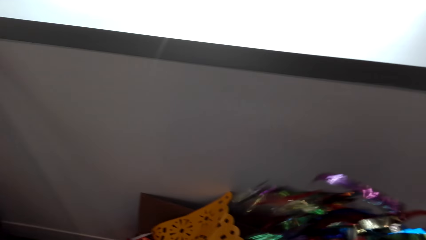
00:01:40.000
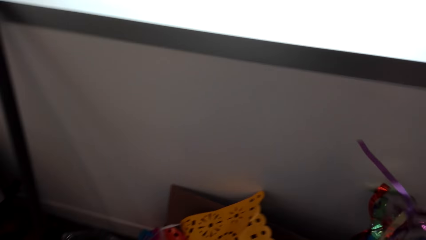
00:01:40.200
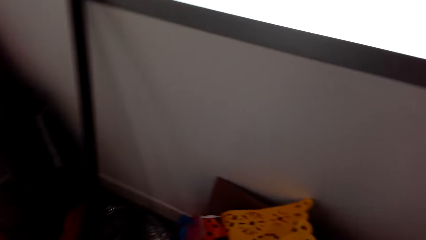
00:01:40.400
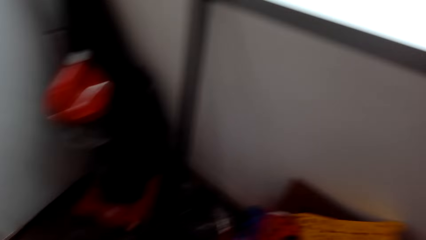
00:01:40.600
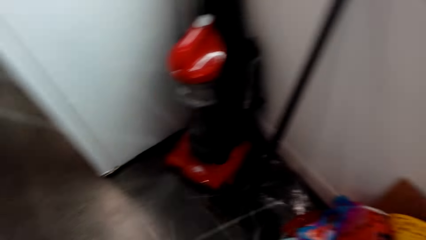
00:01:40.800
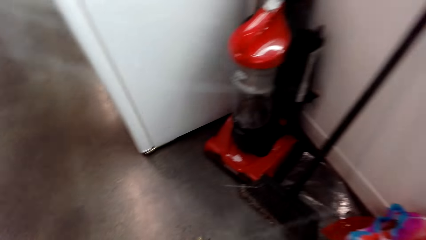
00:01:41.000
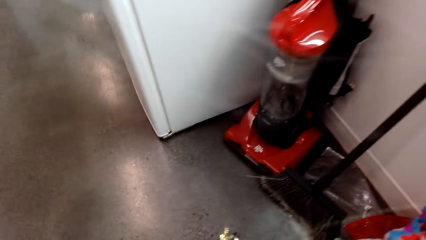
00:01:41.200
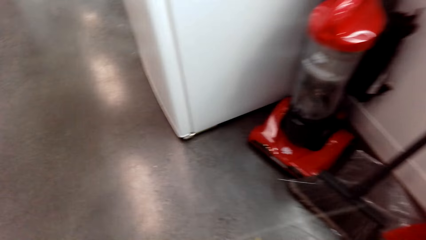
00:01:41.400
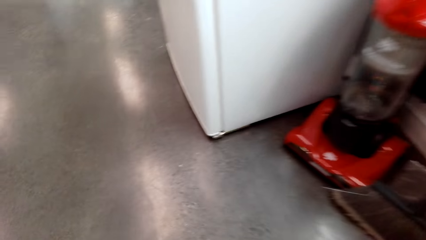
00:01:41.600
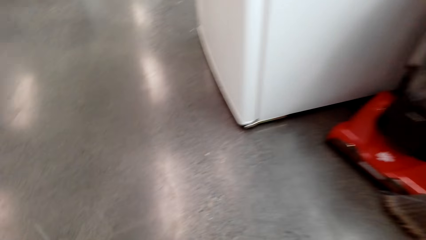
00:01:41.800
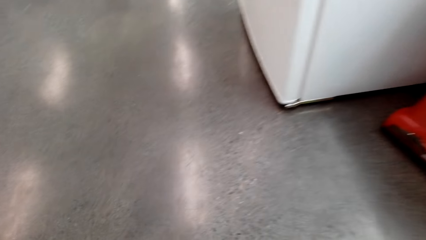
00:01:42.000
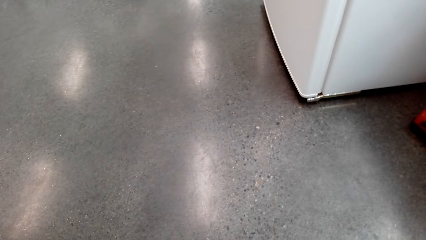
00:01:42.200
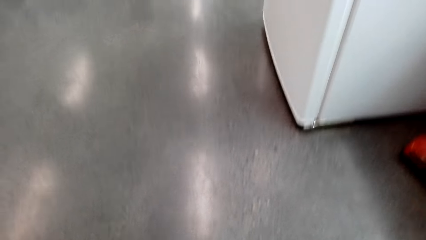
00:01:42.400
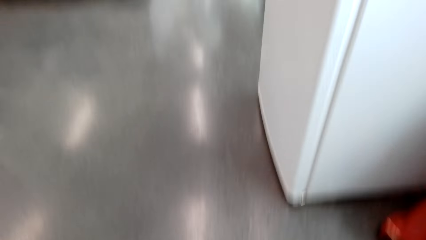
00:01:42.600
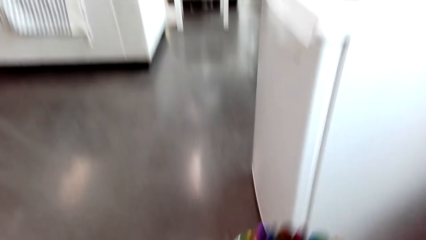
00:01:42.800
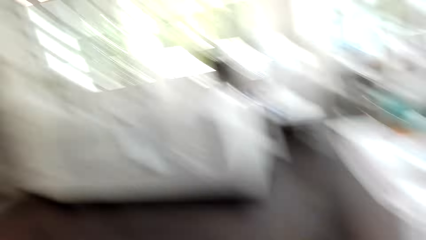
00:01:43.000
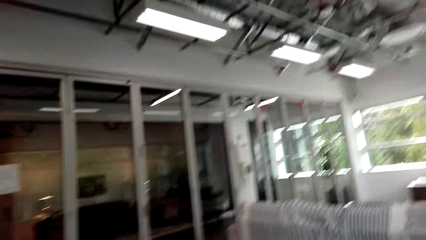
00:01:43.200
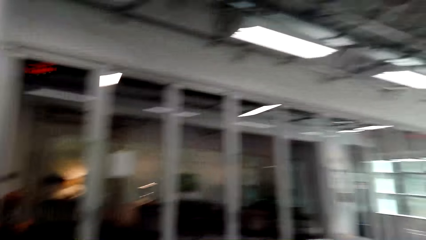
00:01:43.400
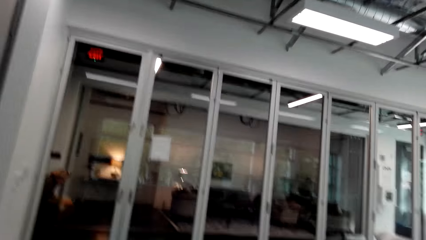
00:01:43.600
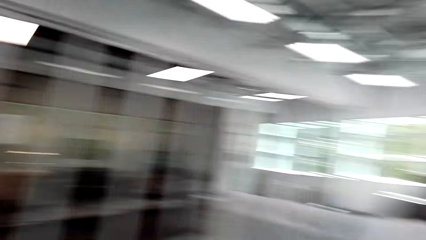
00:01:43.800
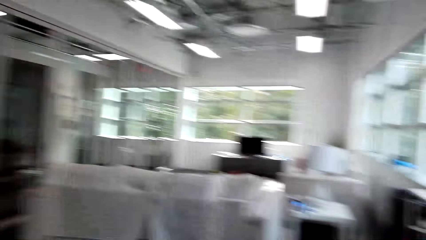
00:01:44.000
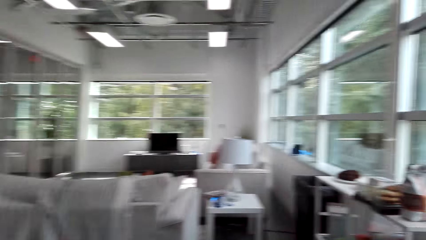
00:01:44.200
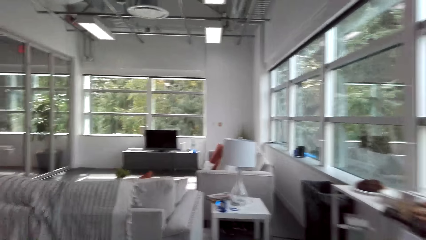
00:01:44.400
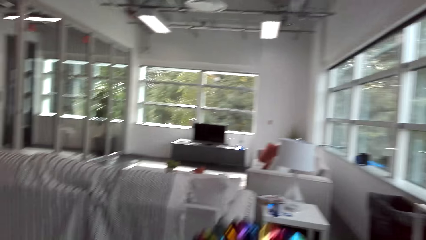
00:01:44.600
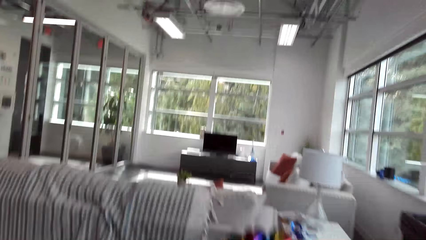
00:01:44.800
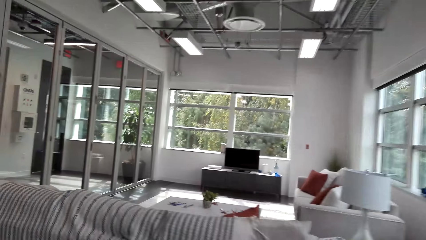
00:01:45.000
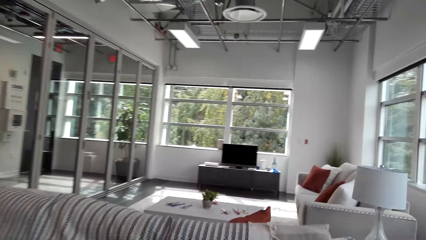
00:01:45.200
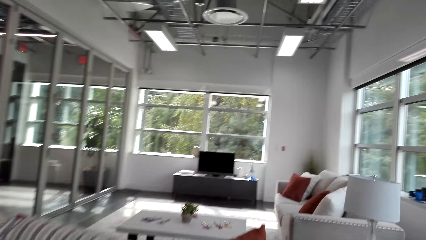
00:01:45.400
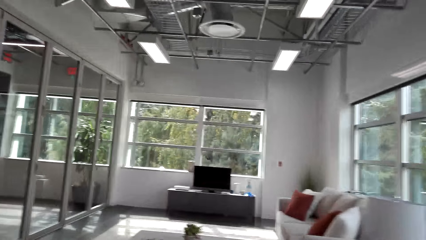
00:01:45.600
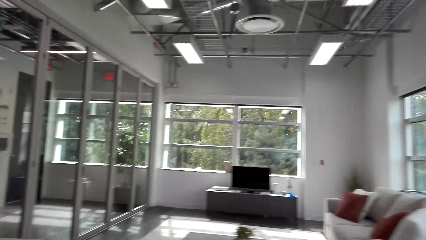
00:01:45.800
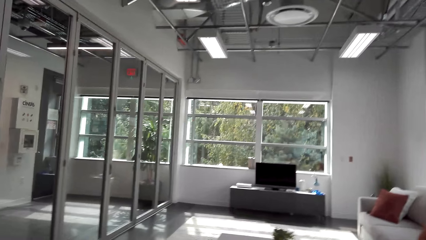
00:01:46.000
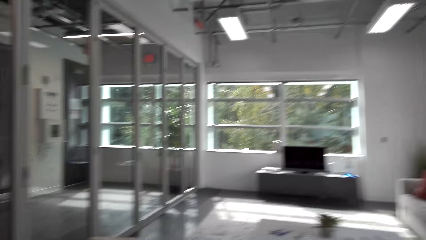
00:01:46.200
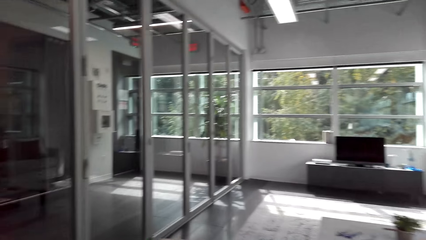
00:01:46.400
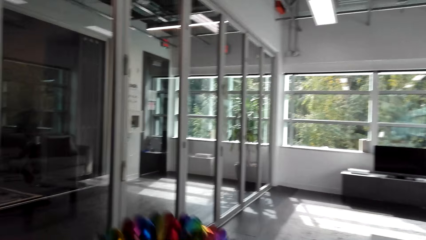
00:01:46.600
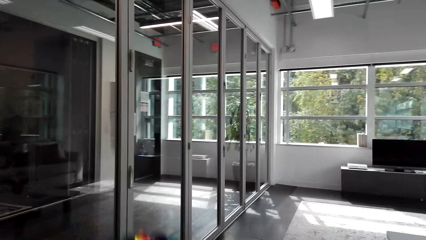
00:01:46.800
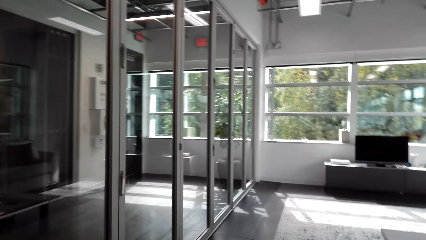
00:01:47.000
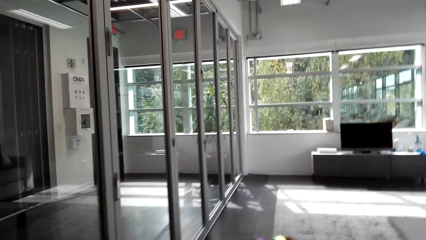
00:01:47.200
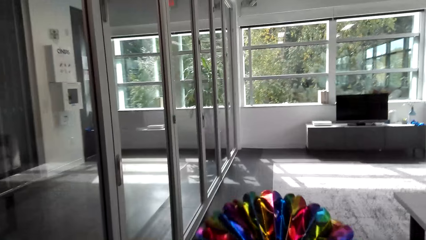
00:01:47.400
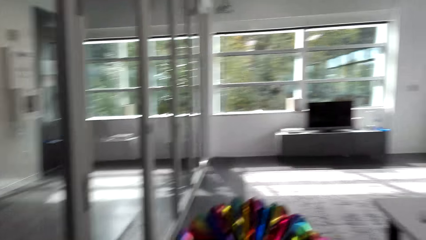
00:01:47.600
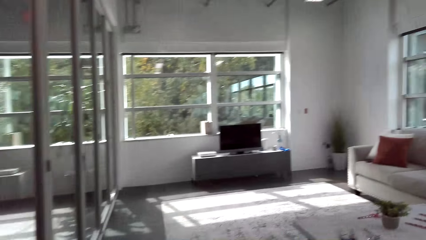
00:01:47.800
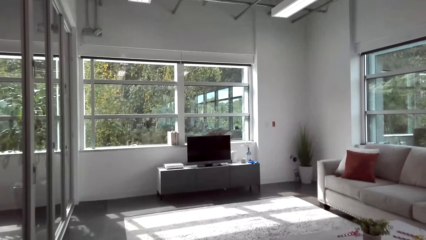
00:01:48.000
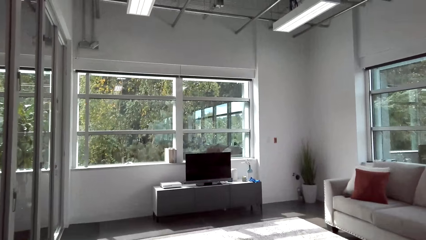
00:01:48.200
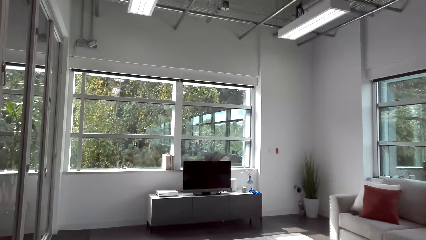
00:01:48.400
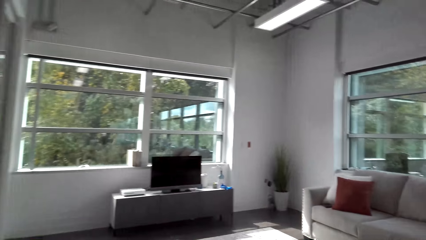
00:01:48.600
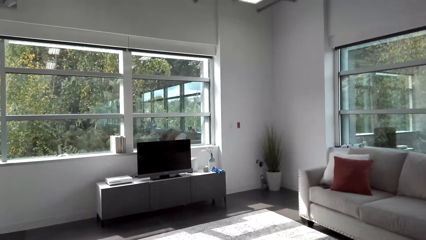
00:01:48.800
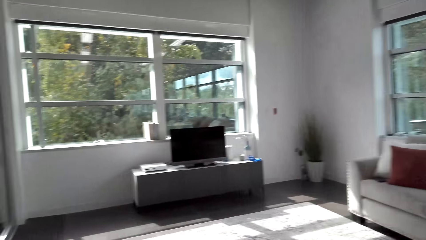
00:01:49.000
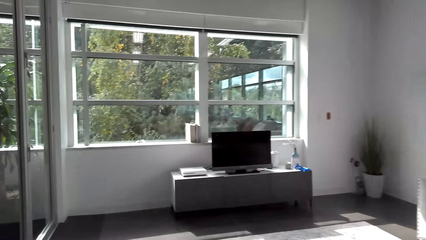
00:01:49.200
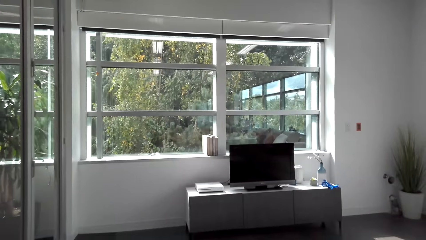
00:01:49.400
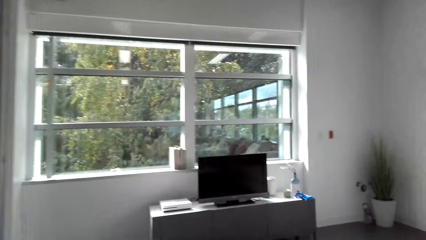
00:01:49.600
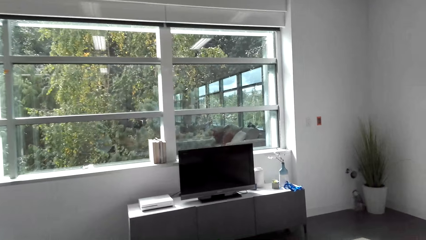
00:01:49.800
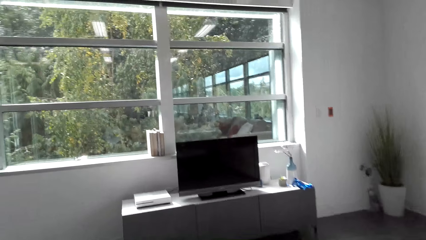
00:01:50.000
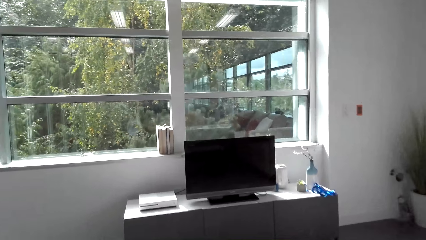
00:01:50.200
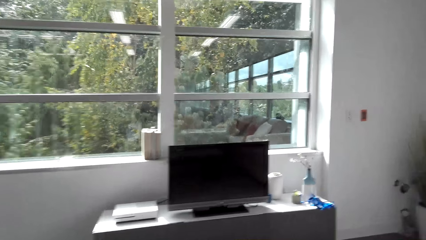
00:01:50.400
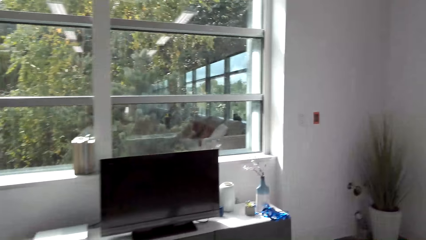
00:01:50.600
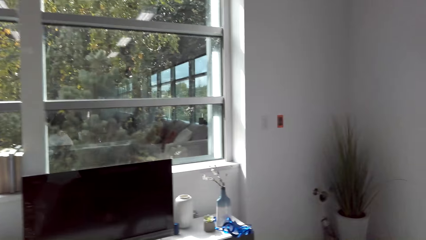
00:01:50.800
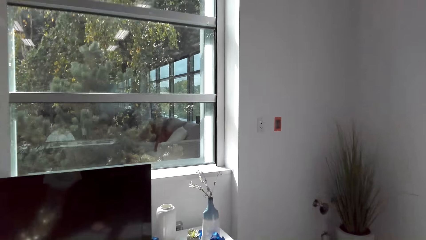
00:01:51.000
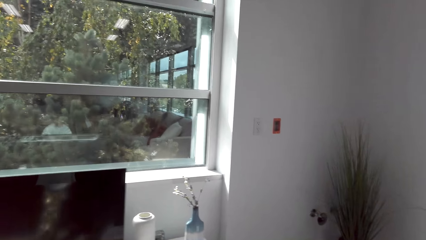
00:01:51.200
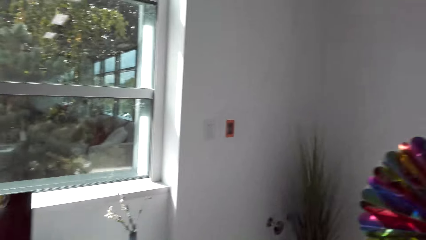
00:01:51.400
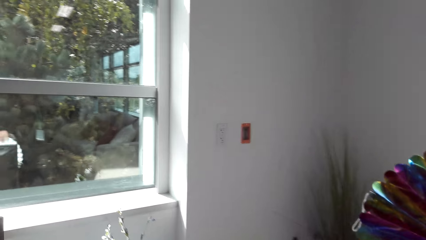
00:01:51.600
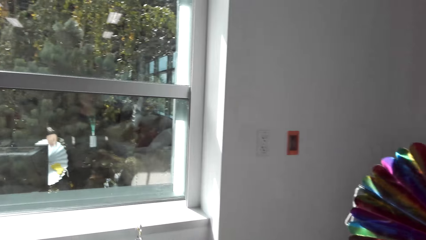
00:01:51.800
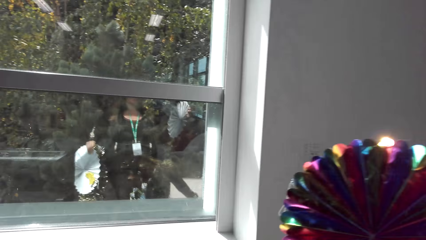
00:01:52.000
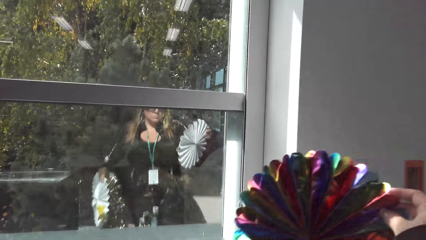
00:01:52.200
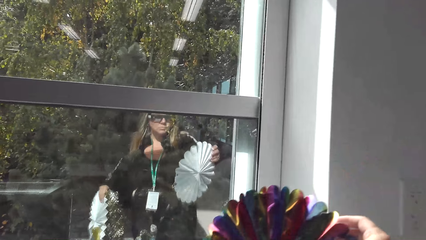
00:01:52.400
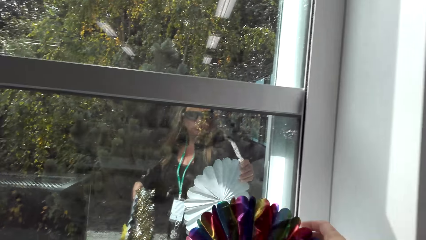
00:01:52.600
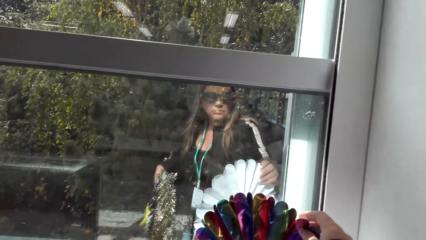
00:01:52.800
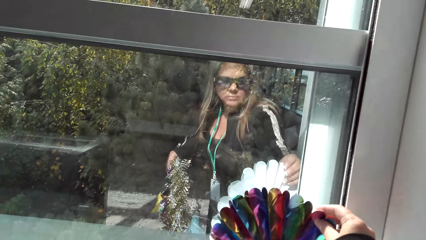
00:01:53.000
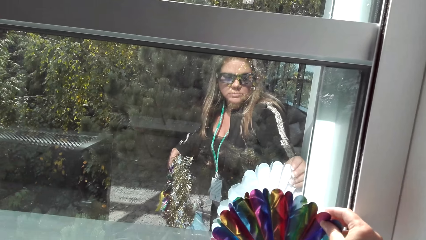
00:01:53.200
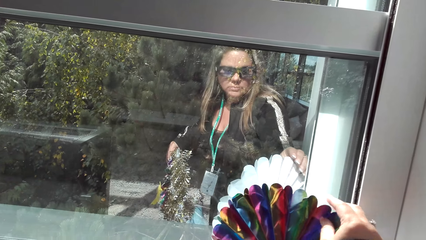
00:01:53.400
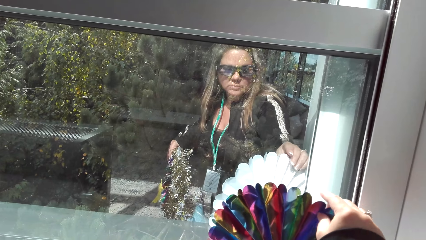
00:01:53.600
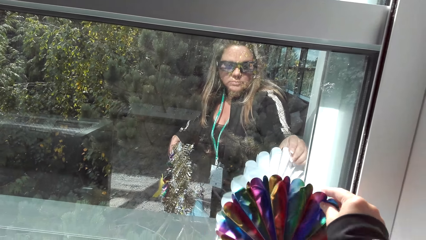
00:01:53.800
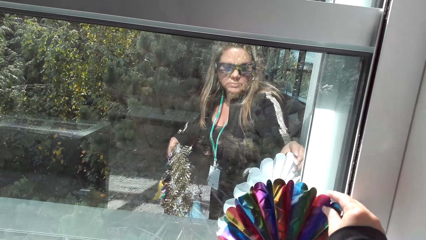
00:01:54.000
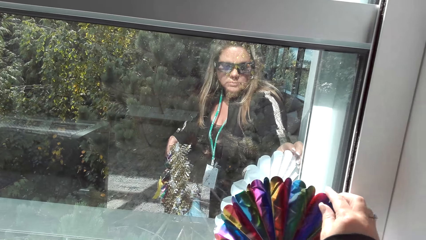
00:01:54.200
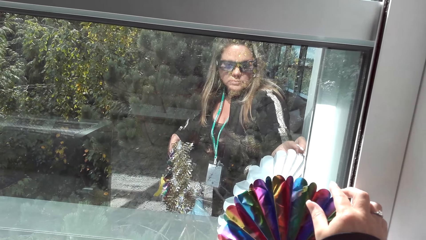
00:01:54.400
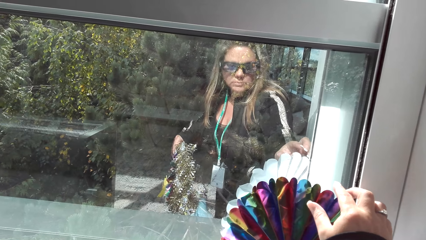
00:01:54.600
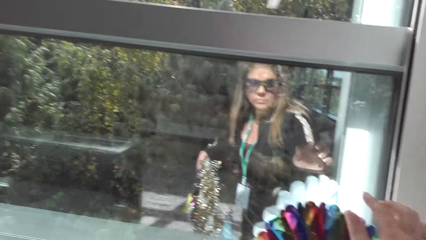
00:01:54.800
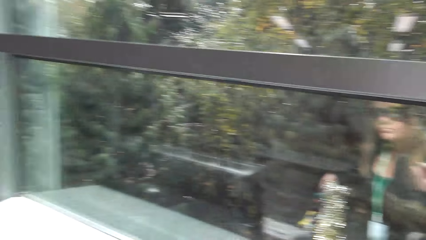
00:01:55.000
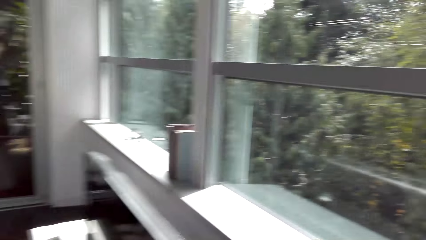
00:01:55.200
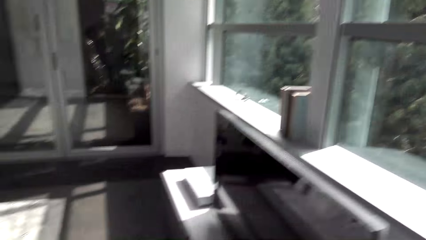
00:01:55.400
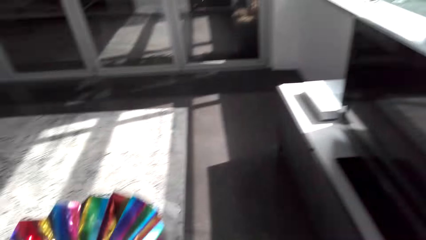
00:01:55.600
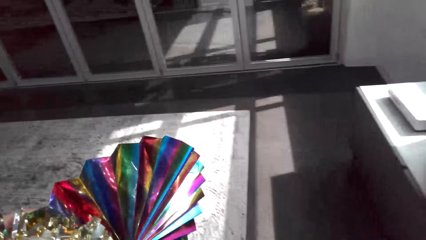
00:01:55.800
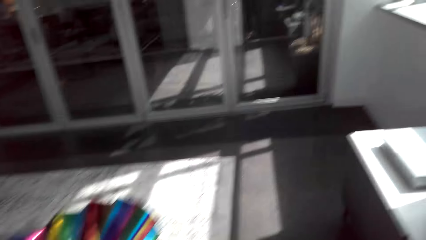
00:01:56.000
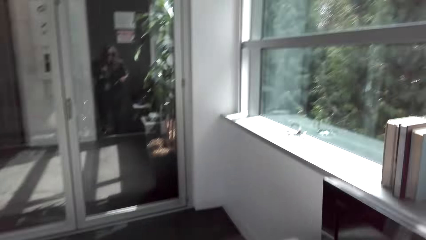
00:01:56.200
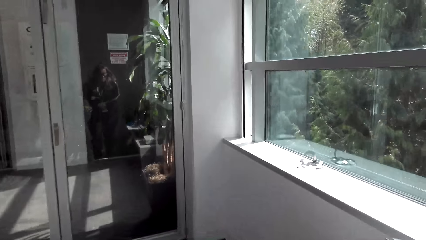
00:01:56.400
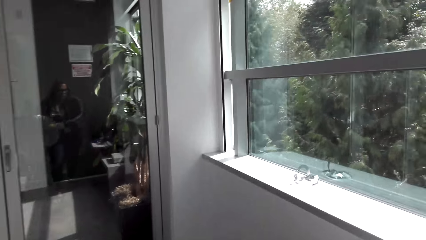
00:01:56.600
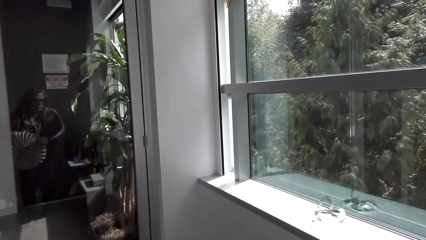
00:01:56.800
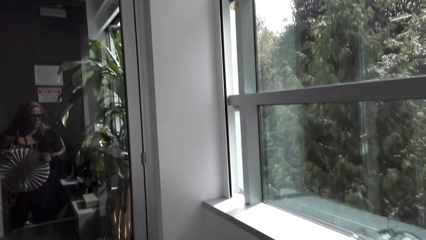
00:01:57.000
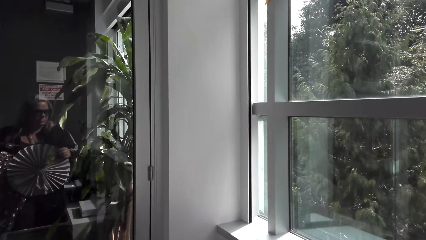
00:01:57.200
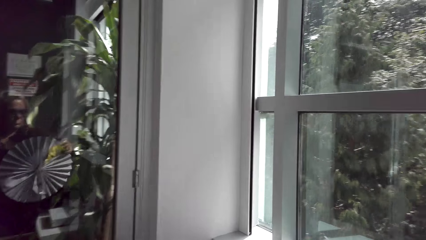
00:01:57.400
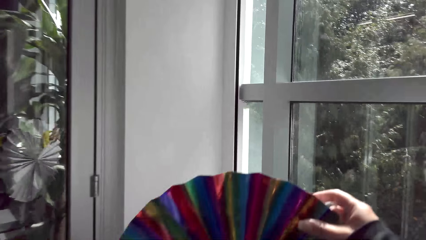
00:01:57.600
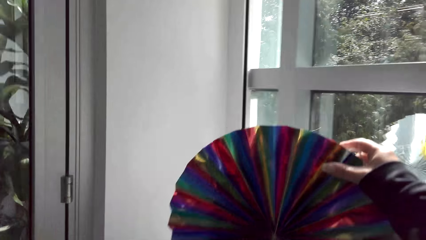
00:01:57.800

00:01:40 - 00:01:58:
The camera wearer walks back around the room. They decorate the room with the glitter sheet. They place the decorating item on the window. They walk.
